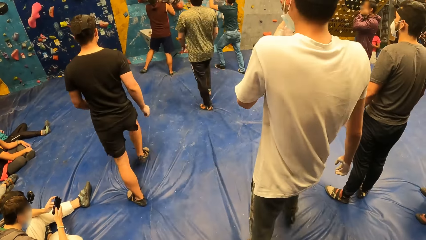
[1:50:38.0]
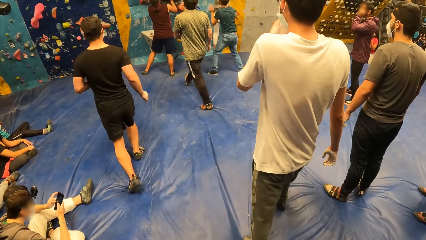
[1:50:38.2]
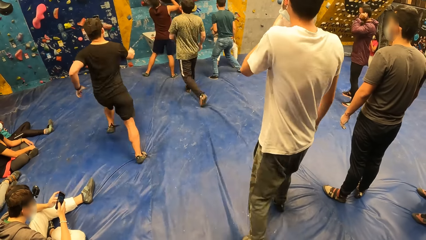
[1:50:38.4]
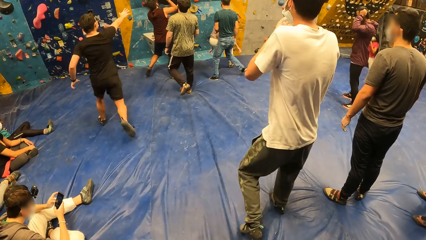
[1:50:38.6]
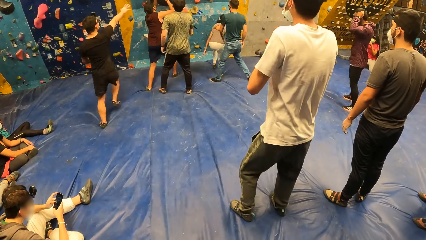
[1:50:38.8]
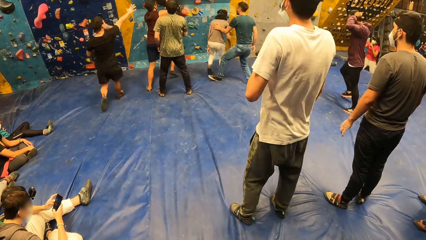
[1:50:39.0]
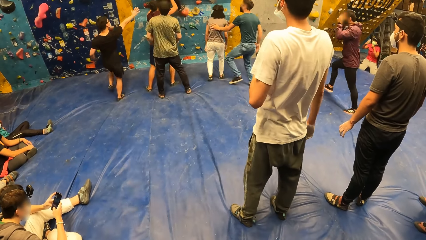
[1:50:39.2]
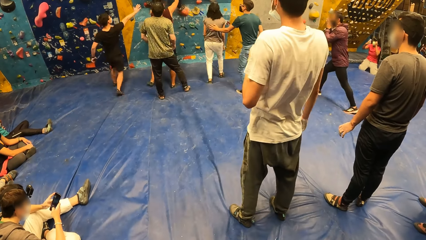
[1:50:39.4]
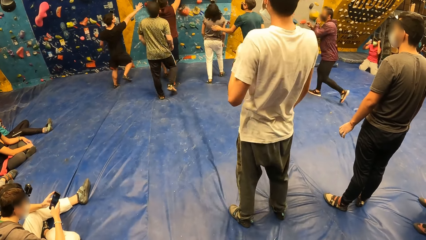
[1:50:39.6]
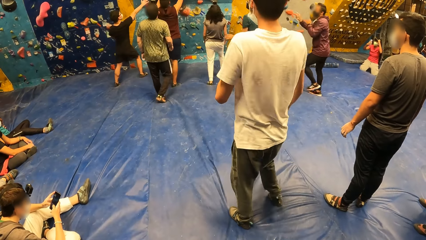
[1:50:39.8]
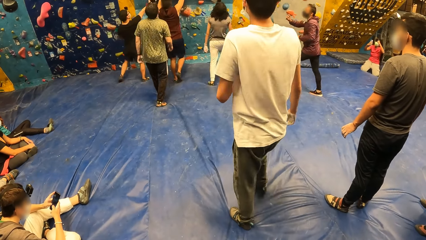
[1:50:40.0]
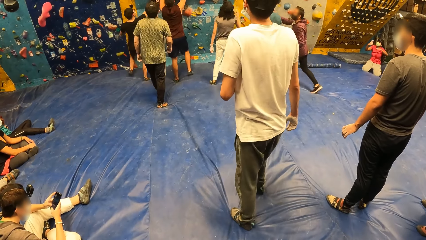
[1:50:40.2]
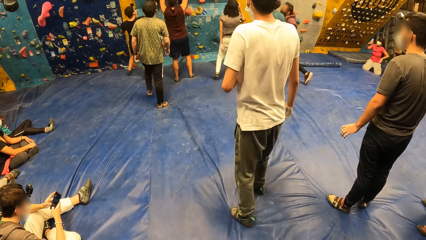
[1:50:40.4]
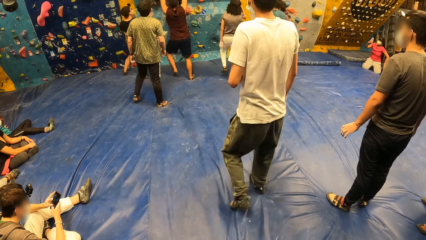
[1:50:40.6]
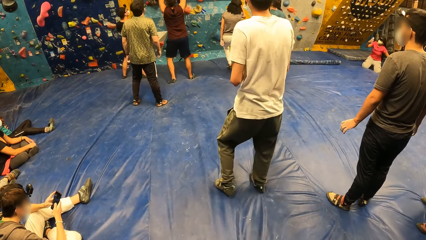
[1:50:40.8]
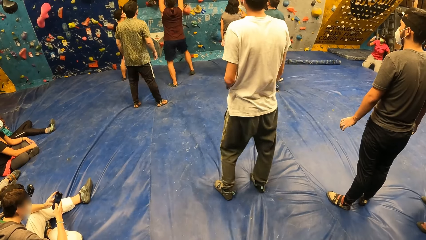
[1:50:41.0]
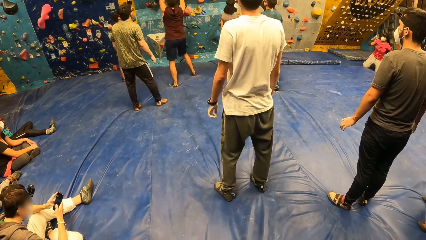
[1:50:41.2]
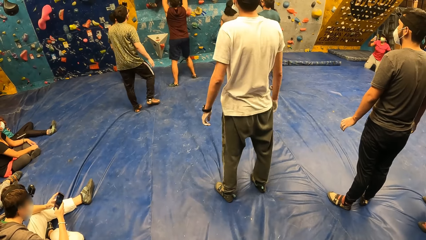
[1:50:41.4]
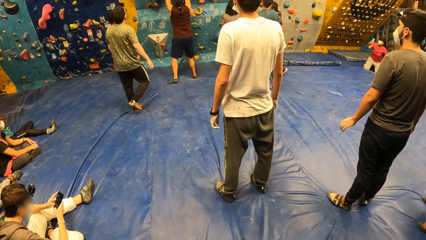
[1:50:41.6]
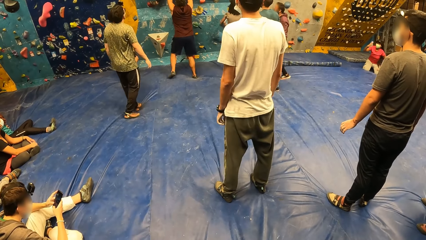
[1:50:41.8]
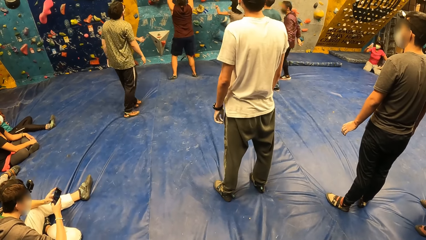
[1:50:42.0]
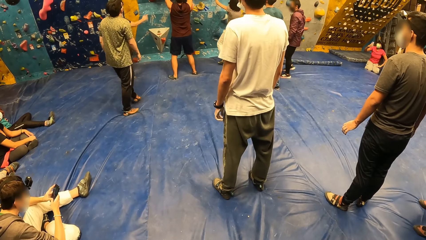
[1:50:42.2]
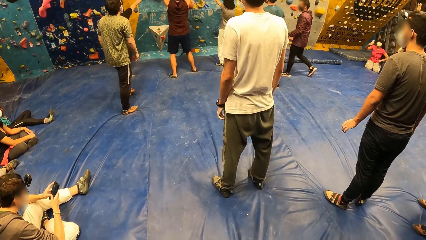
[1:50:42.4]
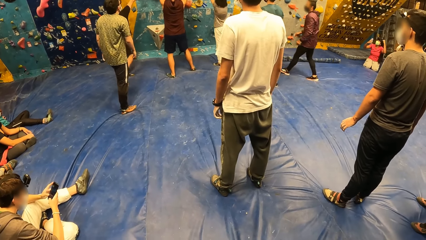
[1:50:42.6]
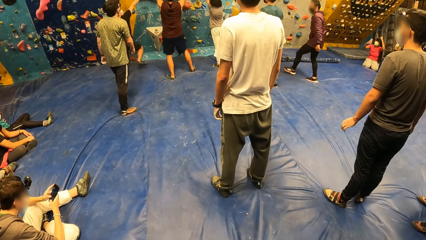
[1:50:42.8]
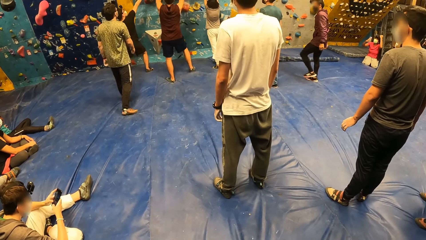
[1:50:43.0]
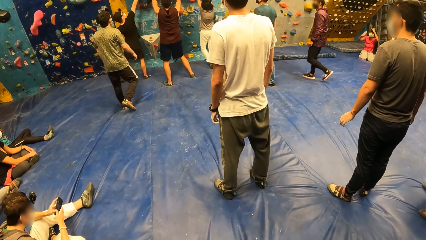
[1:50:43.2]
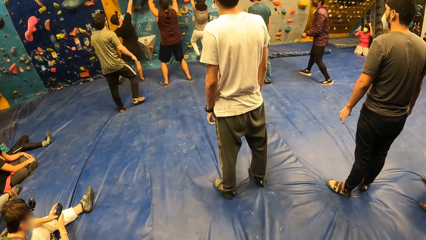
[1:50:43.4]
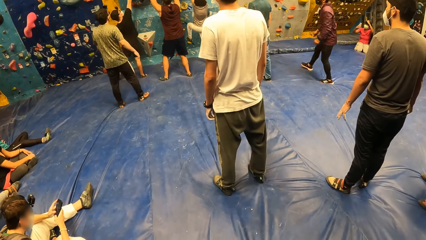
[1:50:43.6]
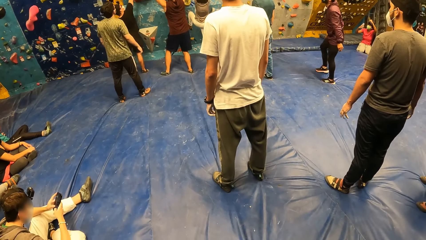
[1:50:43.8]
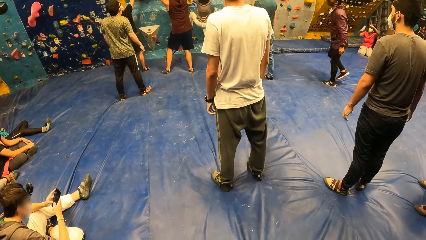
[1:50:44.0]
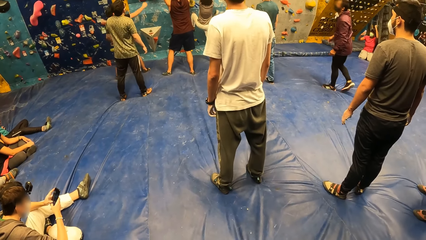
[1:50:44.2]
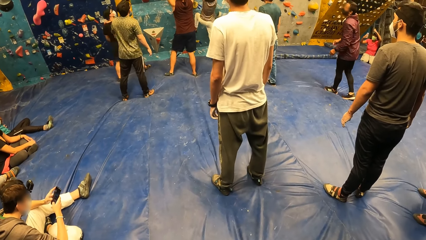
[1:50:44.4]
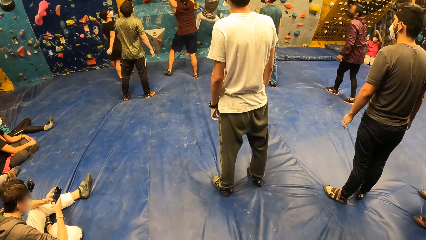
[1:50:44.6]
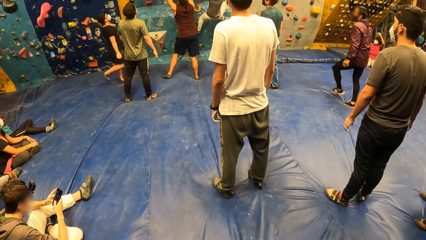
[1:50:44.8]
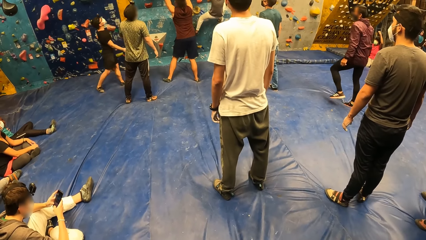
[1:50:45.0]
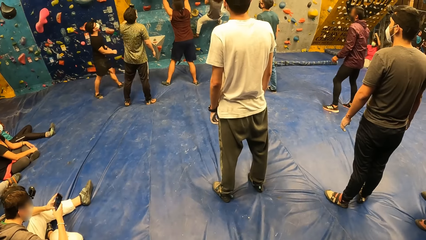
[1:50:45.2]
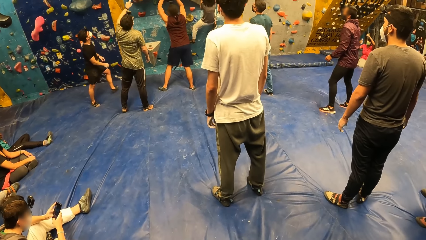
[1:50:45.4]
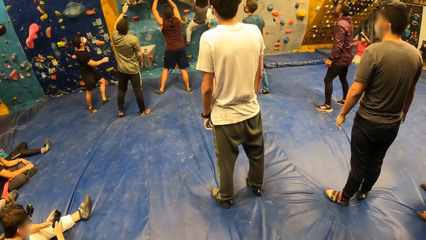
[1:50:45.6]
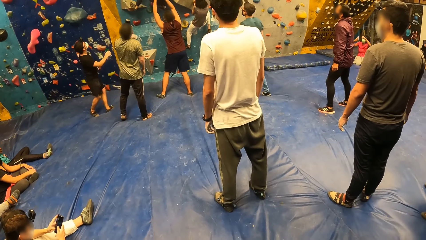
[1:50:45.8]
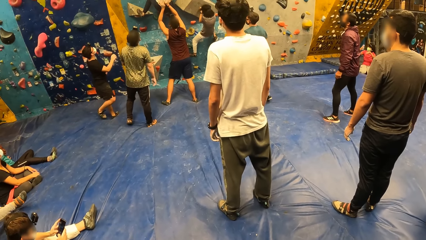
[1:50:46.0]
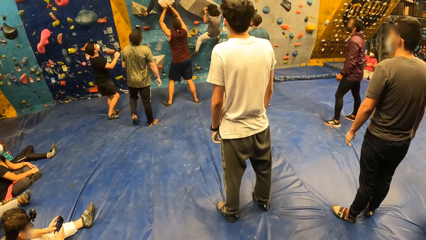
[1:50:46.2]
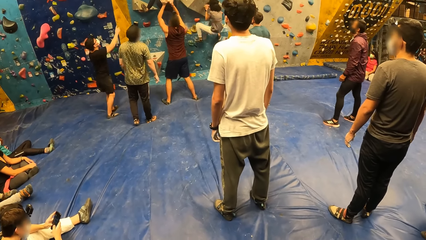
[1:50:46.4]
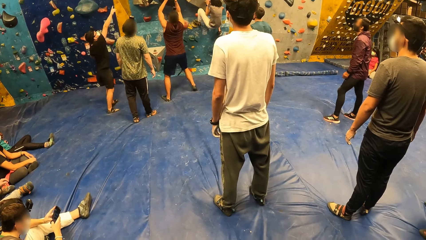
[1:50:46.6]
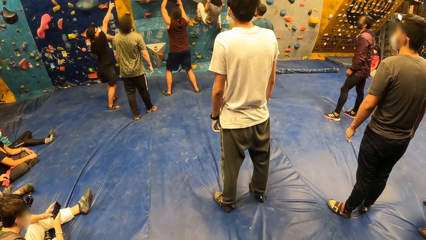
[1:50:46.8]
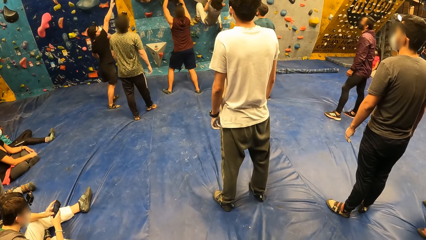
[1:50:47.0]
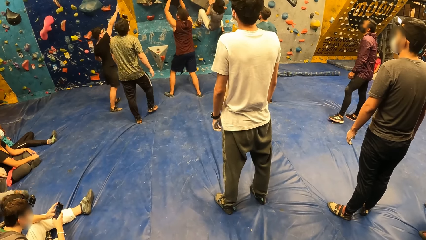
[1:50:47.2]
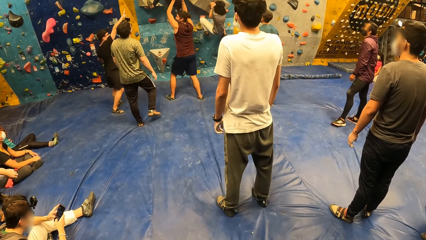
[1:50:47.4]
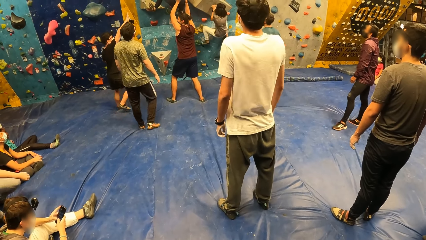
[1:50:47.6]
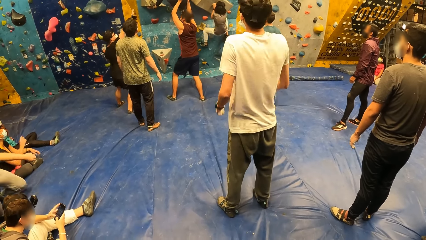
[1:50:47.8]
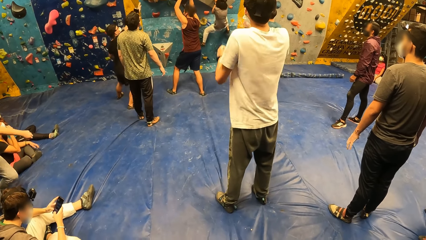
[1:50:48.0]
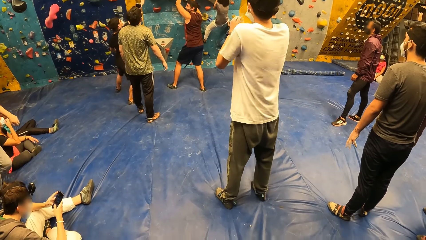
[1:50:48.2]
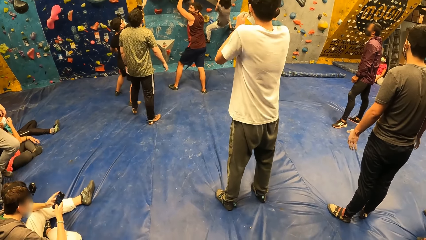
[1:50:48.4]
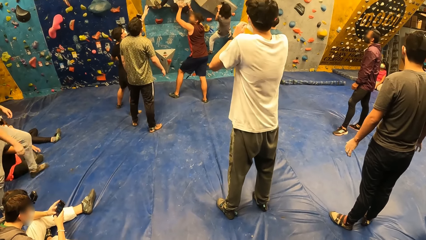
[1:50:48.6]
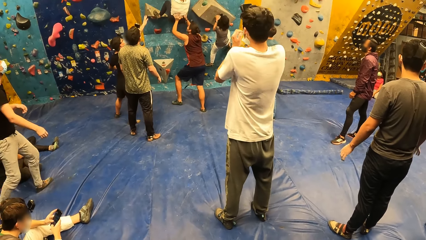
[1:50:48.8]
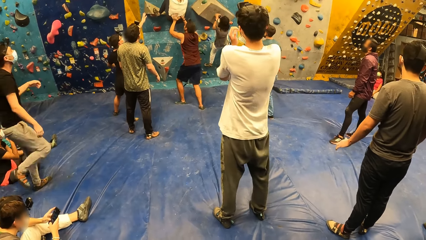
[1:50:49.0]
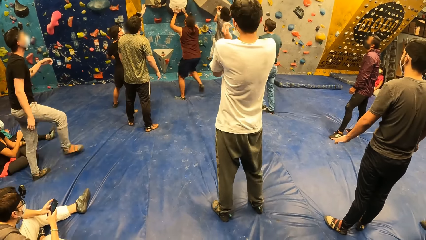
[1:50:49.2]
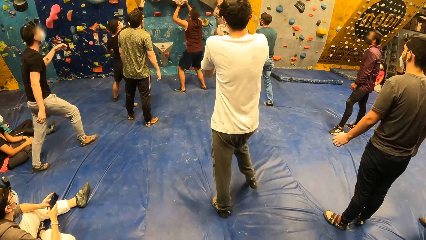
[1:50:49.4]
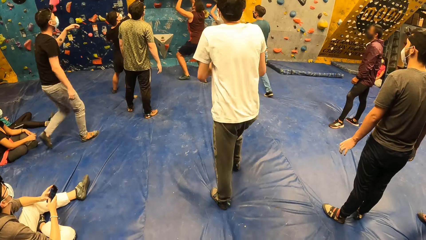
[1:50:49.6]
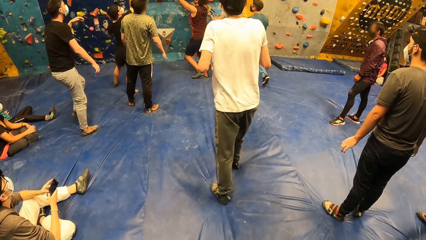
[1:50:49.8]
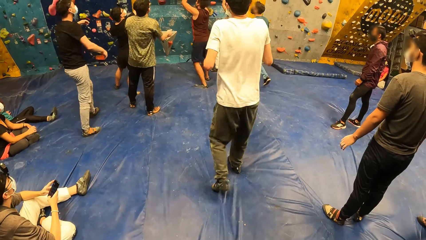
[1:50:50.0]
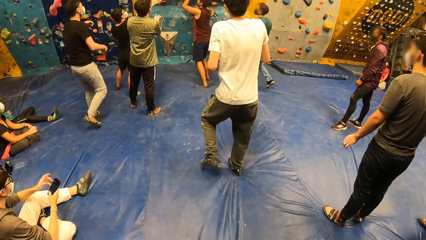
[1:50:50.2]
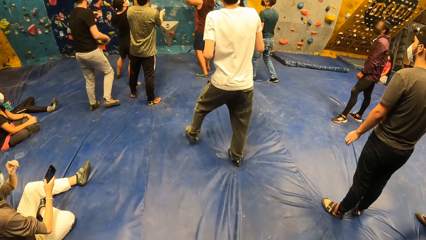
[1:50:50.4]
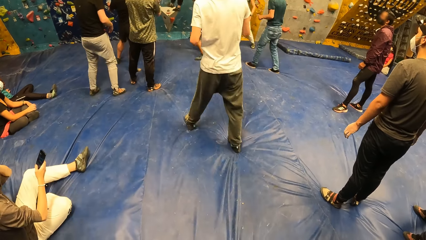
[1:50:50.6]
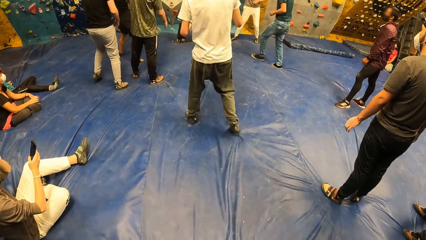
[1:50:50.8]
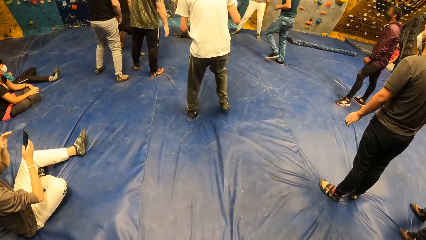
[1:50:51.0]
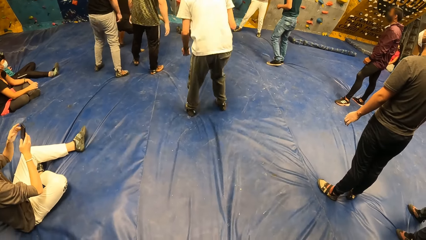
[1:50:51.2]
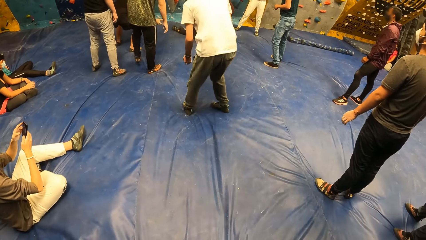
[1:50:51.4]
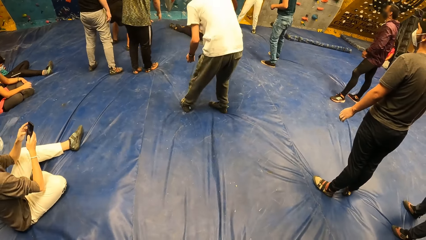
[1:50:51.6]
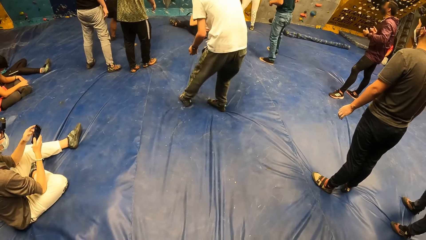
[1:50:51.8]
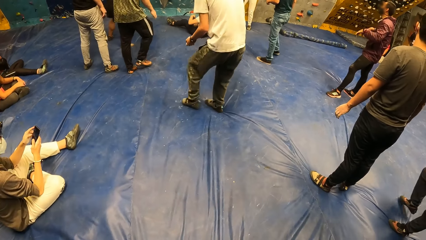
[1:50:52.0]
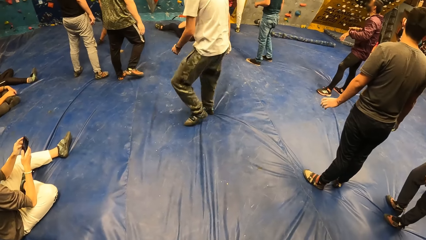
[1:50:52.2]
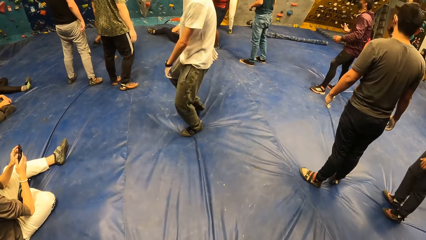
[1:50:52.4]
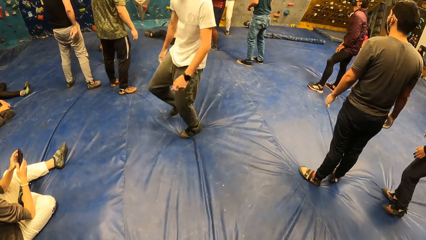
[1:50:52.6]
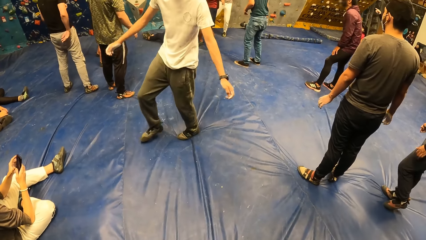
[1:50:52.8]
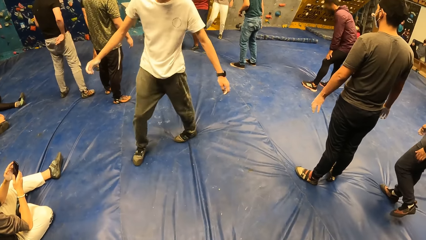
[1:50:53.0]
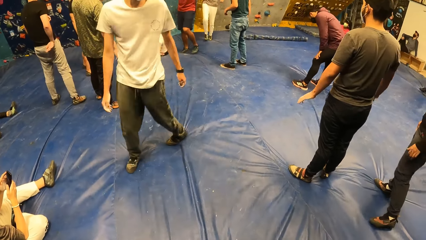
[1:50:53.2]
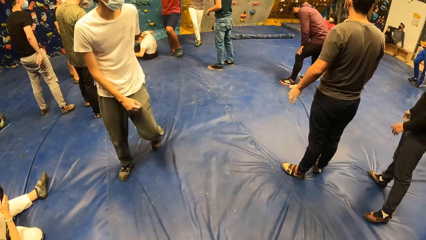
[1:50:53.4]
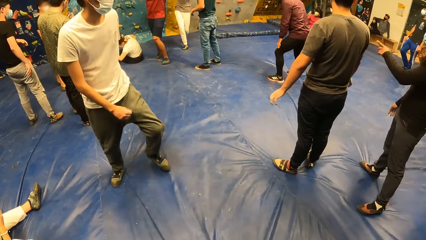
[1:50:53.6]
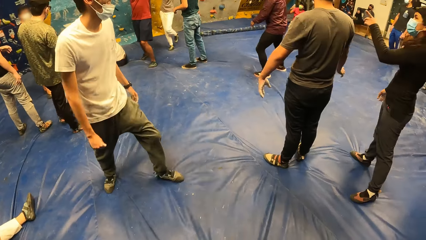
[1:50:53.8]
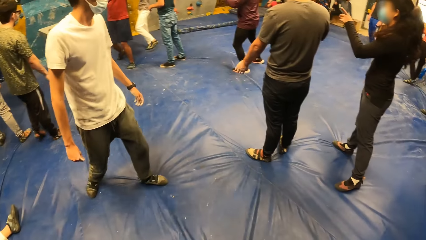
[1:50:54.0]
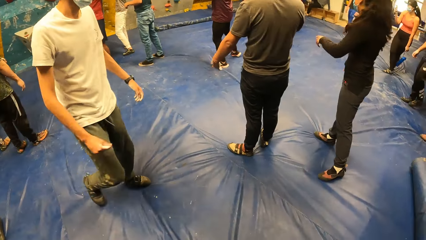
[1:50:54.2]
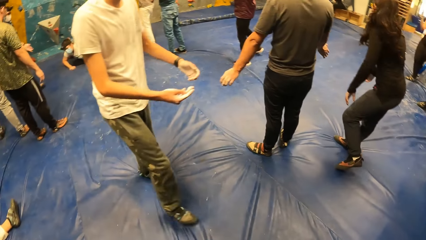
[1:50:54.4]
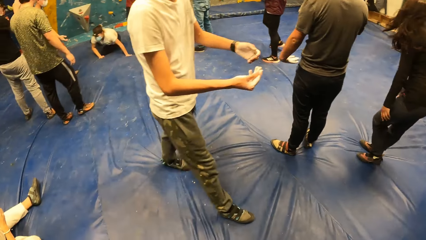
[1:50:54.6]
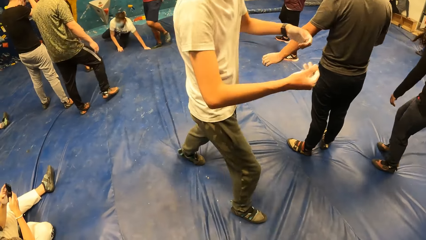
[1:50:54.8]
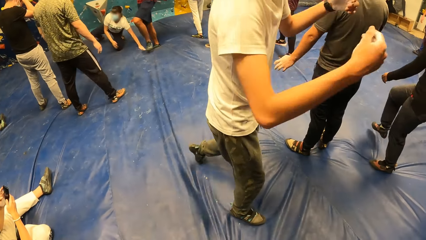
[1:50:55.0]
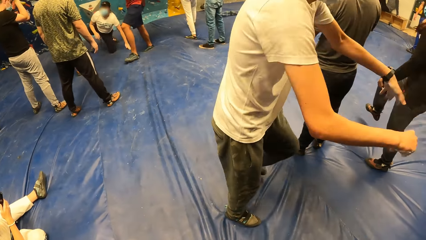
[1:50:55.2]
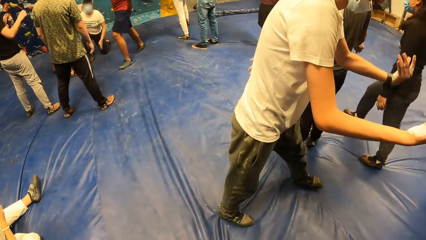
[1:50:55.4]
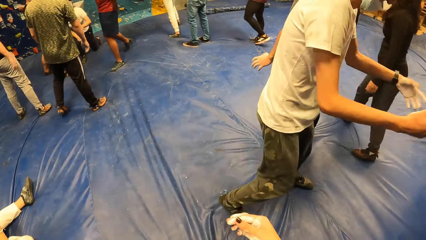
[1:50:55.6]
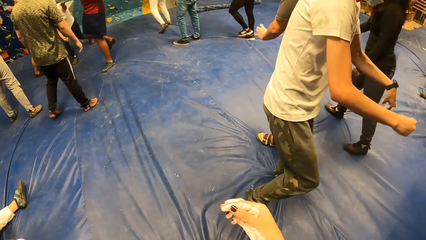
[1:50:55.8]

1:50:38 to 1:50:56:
A woman gets down from the bouldering wall. A man runs to the bouldering wall. The woman climbs the bouldering wall with her feet and hands. The camera wearer stares at another man. Another woman falls down from the bouldering wall. The second man walks around the boulder gym.
